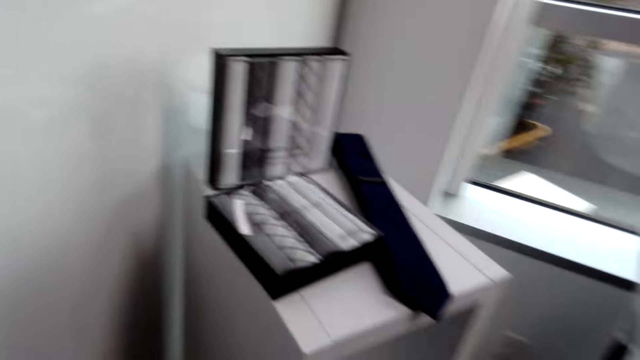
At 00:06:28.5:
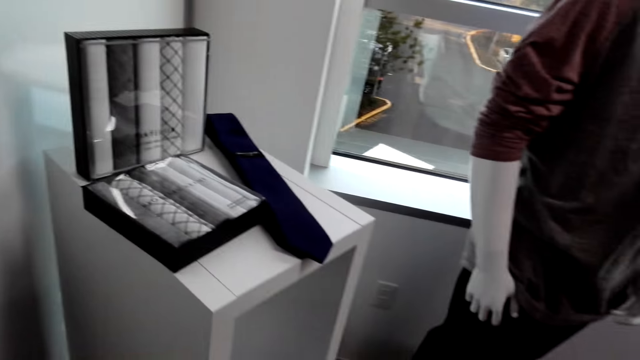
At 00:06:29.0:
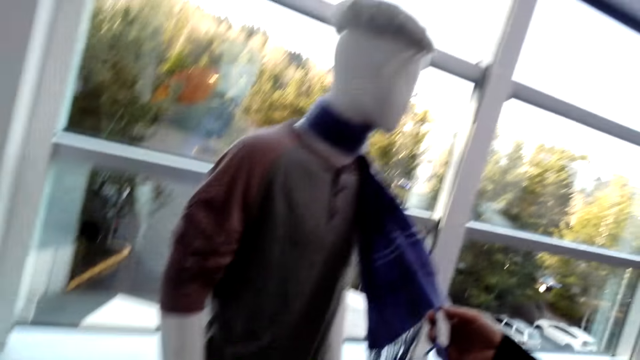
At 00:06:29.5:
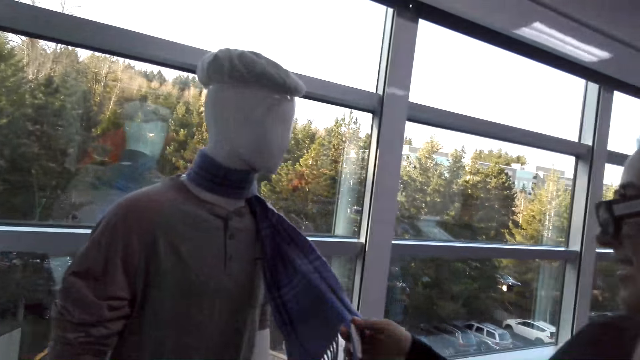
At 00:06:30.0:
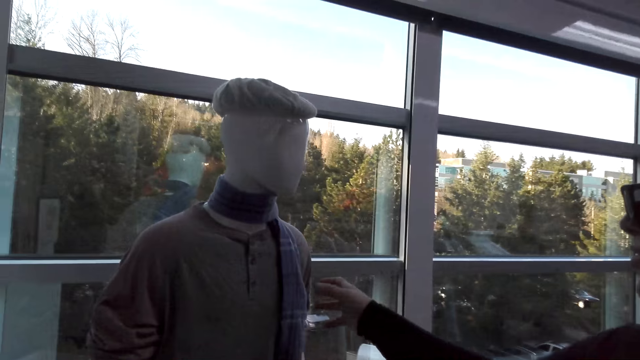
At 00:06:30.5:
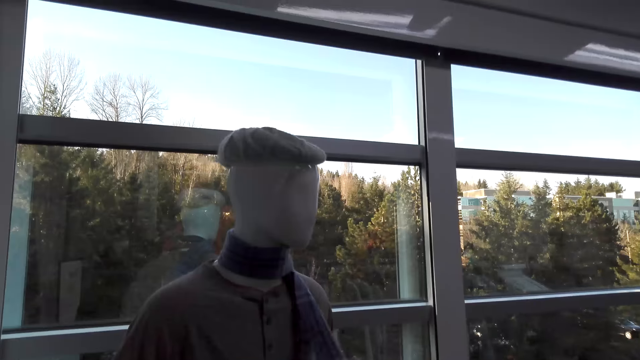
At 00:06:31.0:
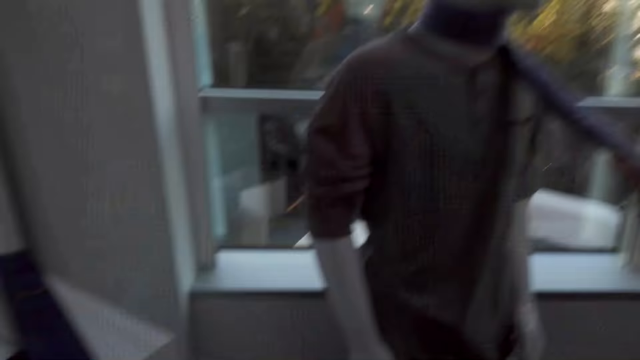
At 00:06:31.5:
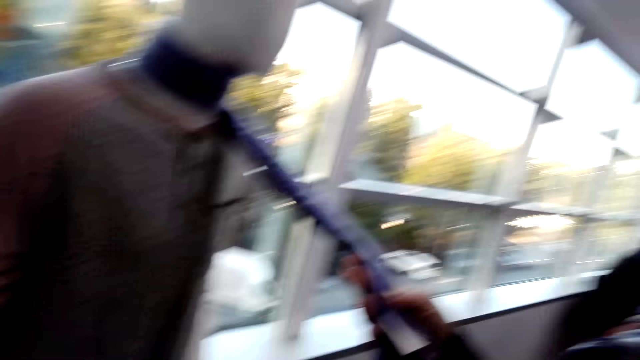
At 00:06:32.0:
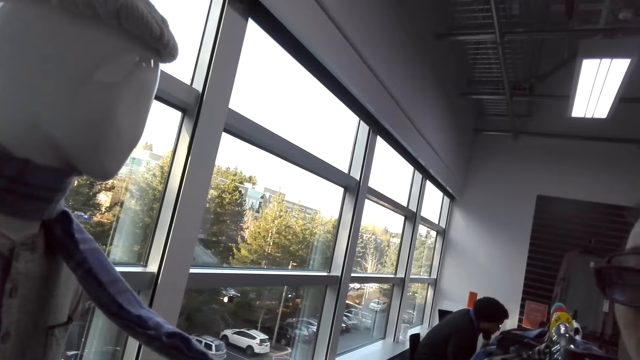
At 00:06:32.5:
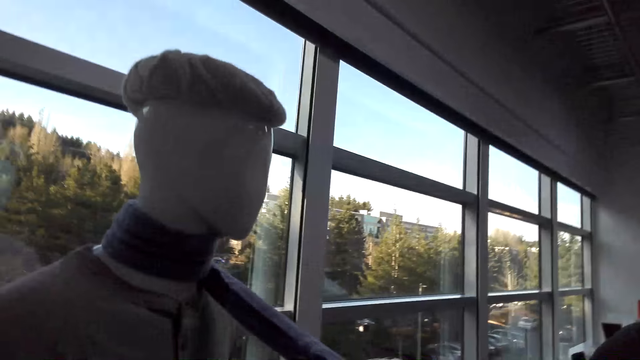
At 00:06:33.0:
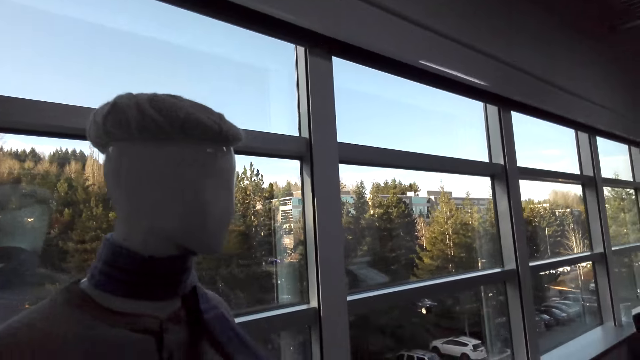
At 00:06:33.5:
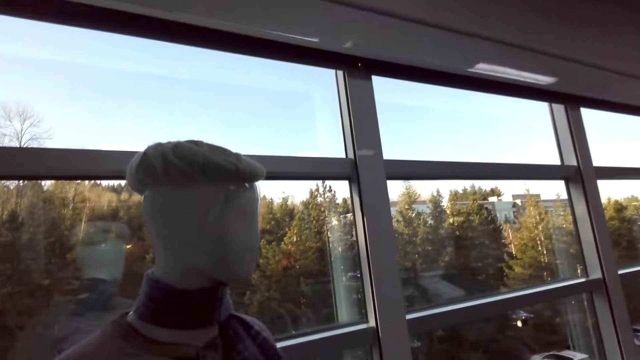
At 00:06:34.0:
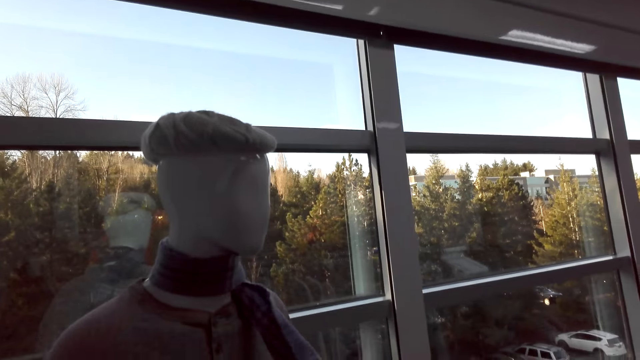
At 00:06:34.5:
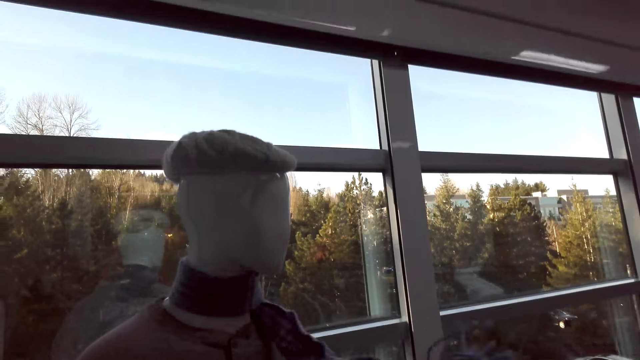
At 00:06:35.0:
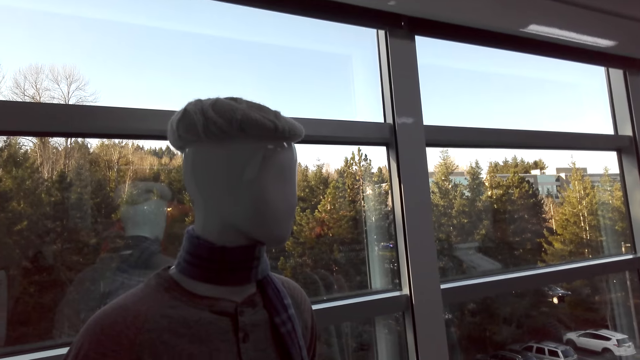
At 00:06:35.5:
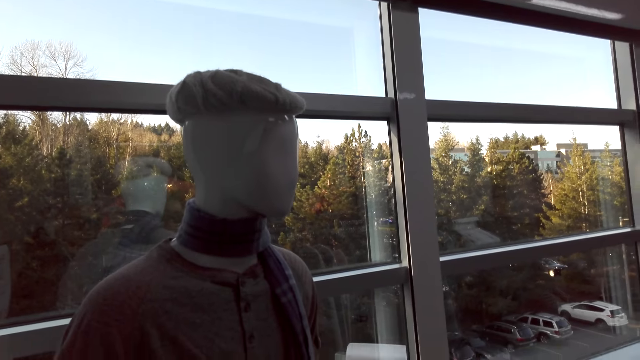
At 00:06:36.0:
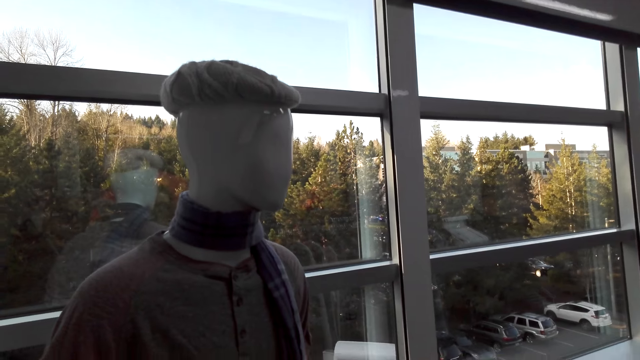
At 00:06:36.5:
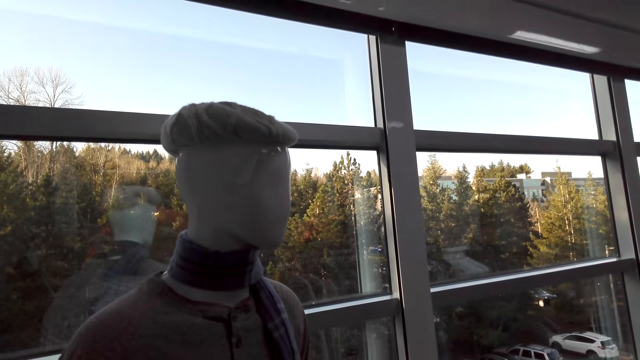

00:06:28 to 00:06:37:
The camera wearer turns around. A lady holds the scarf. The lady moves the scarf. The camera wearer looks at the scarf.

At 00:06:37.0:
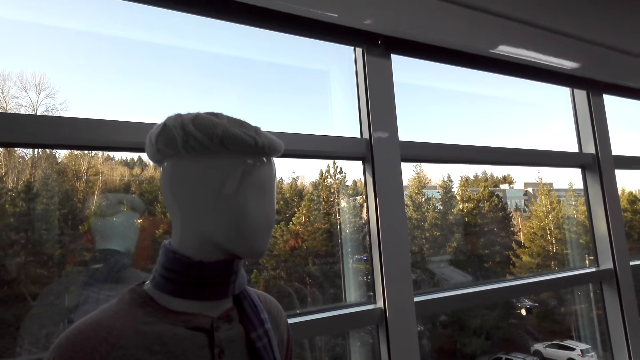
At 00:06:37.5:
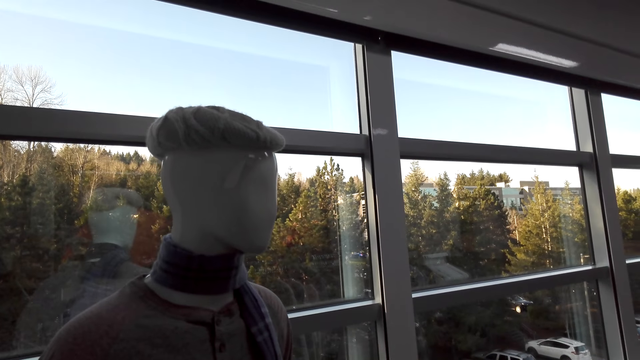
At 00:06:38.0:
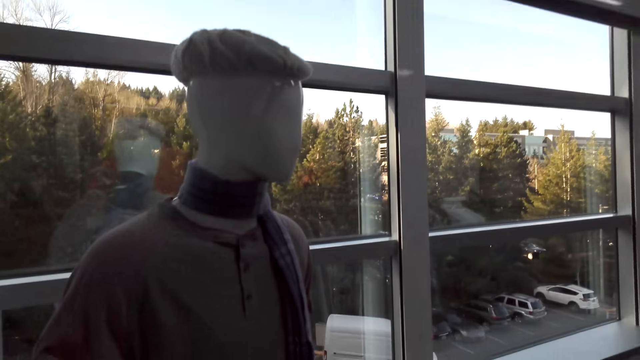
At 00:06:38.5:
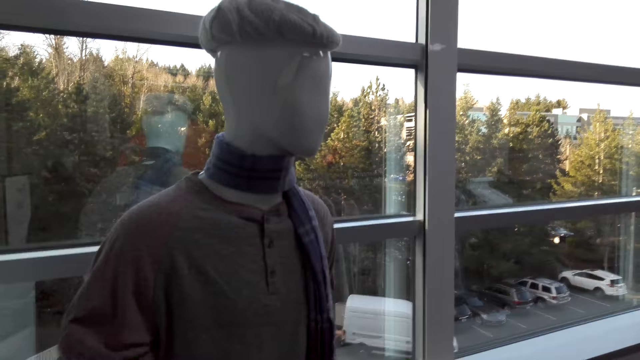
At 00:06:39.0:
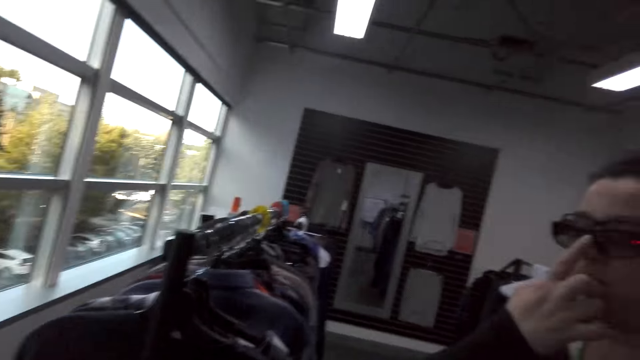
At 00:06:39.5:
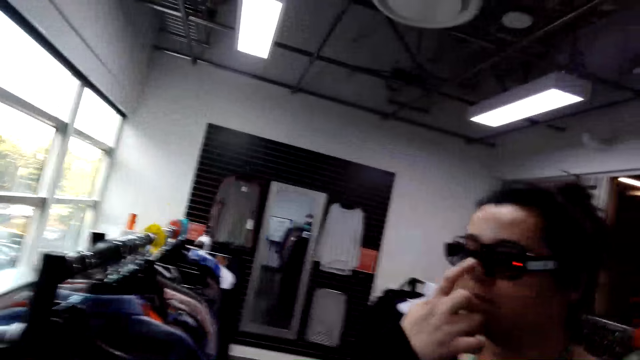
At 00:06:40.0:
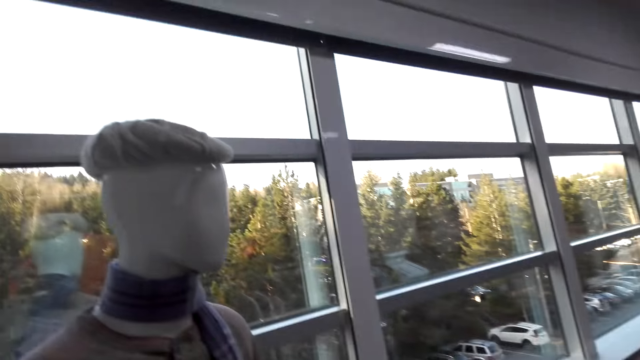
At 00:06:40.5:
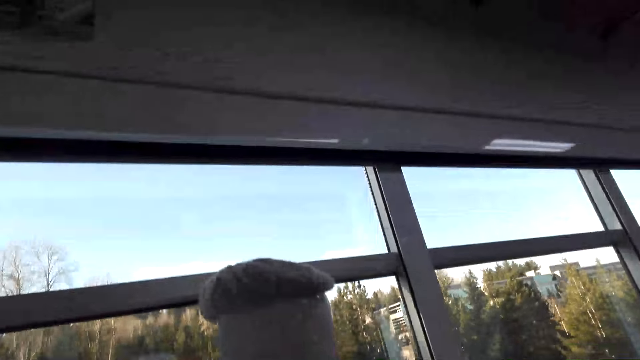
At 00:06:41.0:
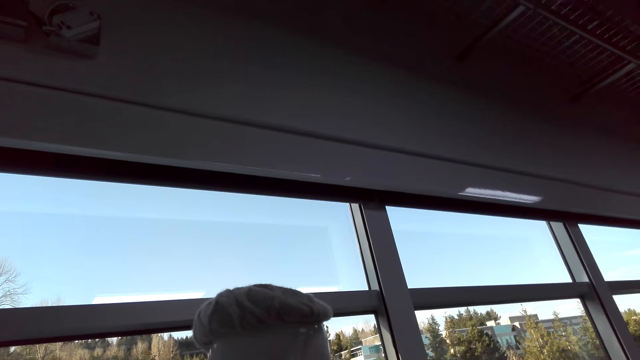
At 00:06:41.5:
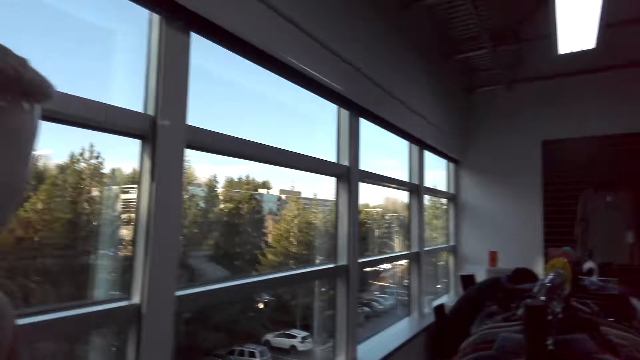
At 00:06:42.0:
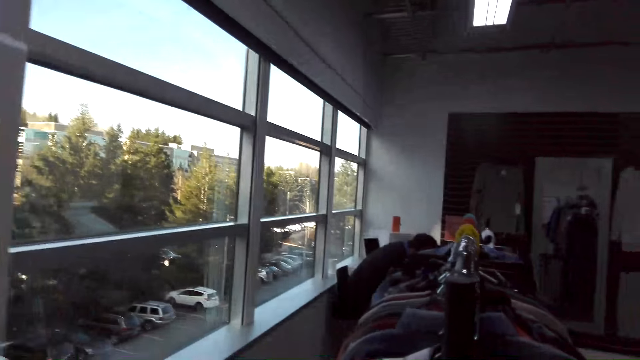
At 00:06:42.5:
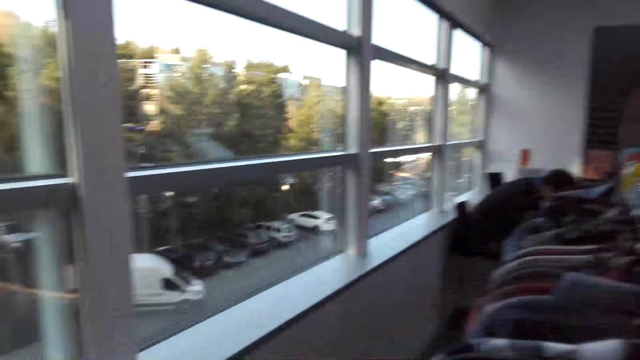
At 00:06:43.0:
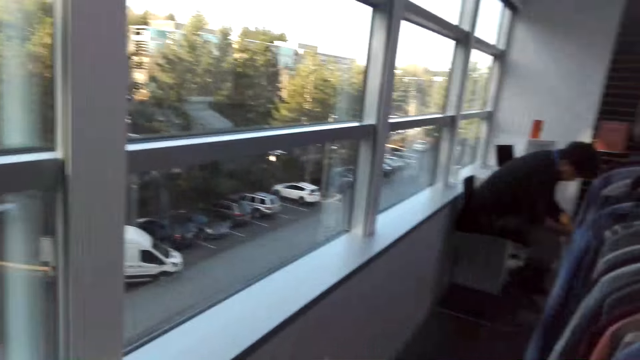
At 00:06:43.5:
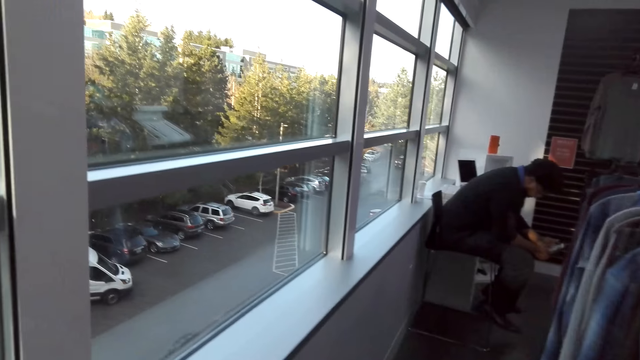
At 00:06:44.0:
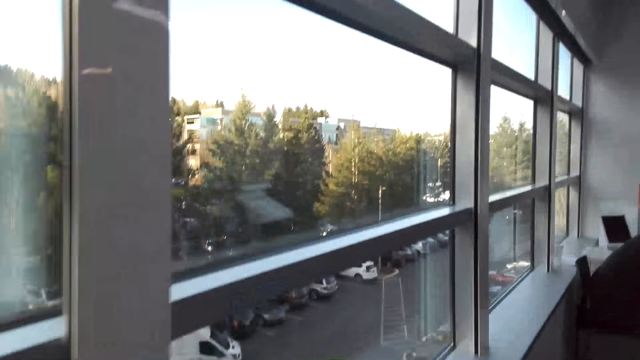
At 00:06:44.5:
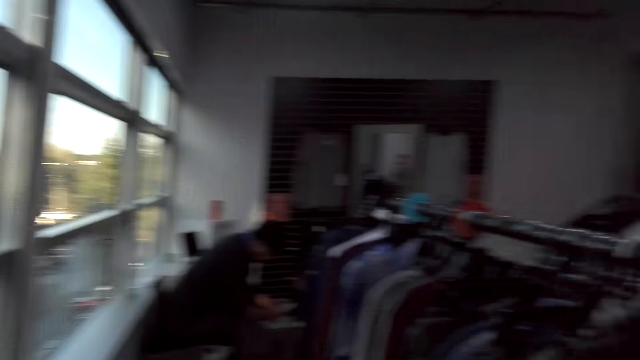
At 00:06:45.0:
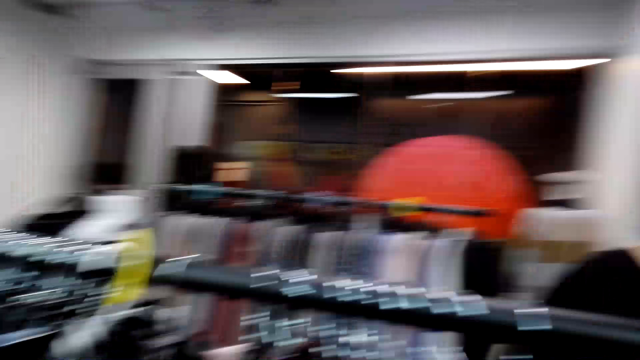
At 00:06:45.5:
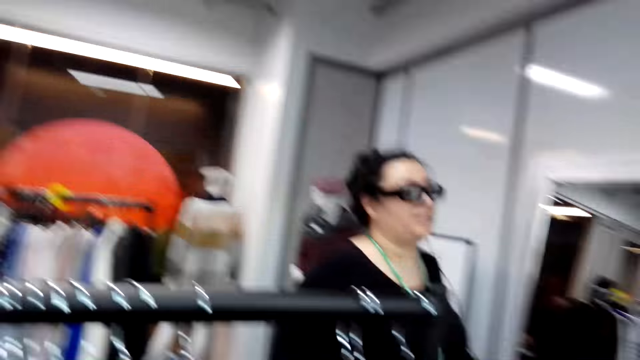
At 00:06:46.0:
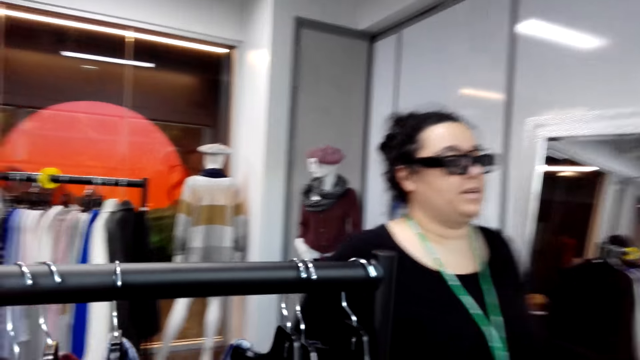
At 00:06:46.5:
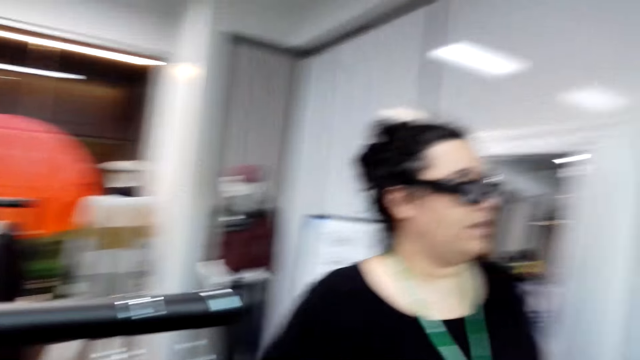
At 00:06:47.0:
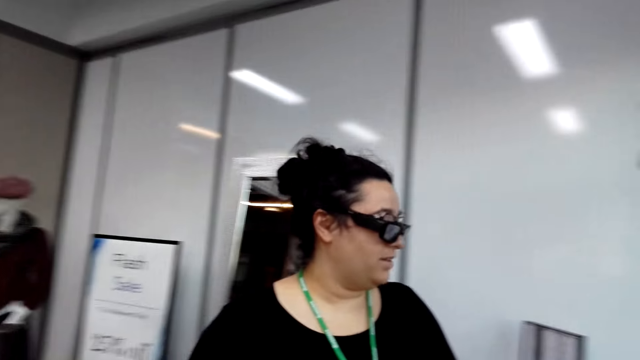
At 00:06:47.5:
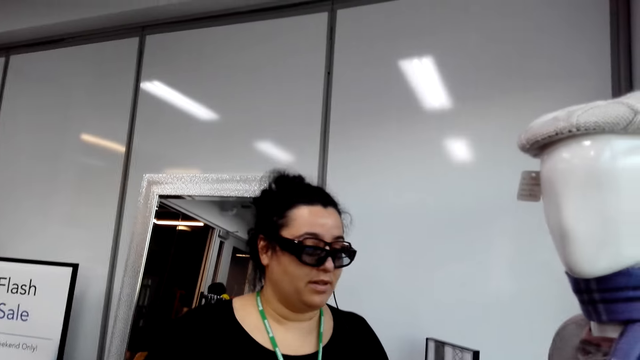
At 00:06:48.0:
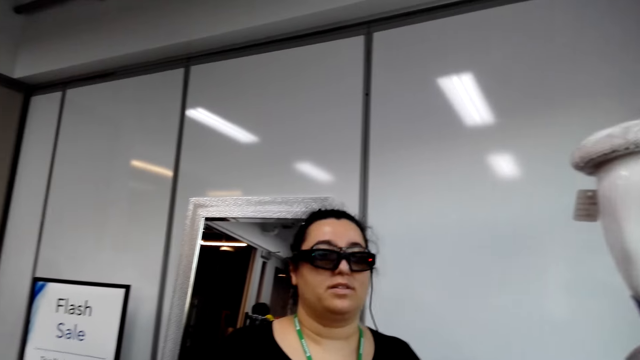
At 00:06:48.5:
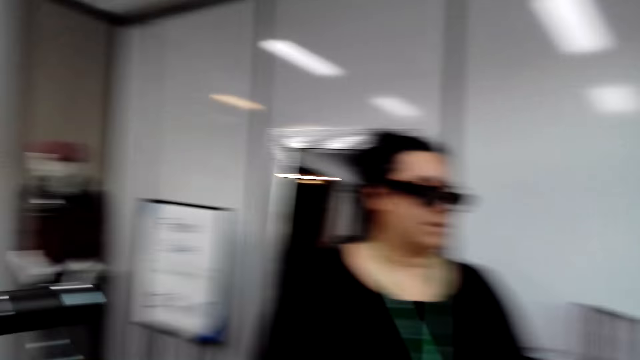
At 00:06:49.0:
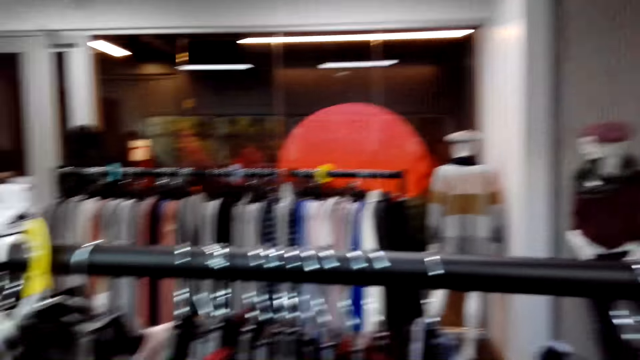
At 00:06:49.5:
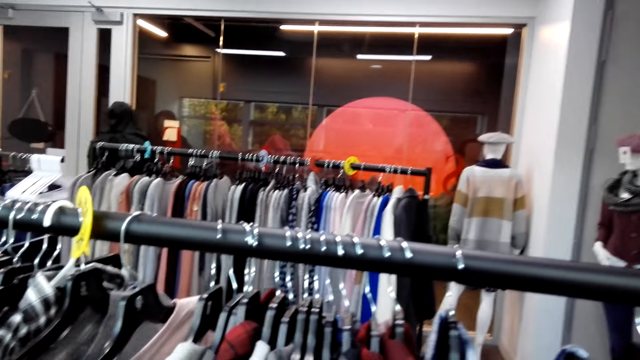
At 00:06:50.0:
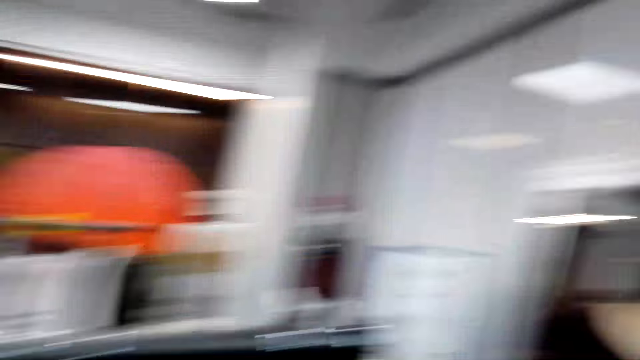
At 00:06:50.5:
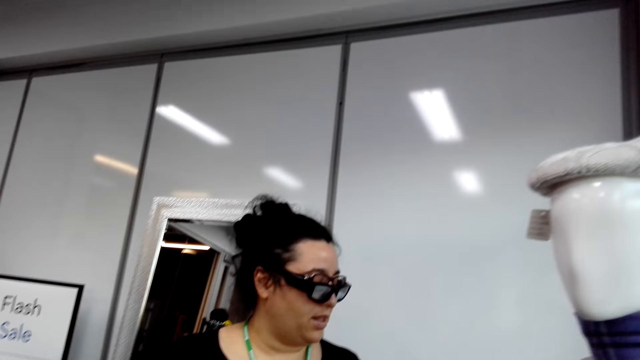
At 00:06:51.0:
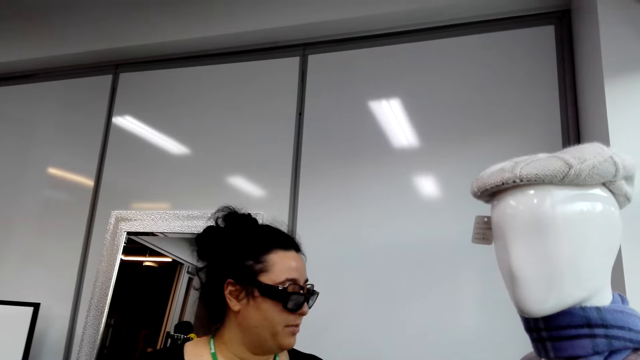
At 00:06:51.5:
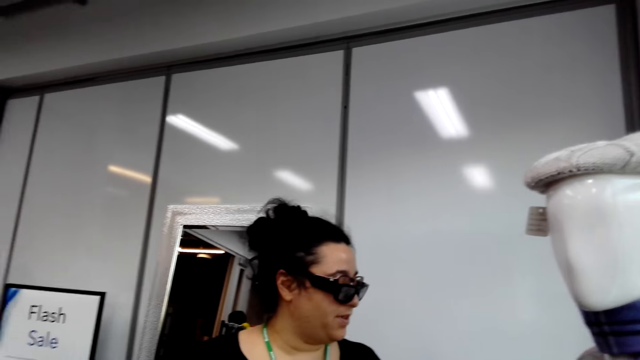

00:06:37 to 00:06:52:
A lady touches the sunglasses. The lady moves the glasses. The camera wearer looks around the room. The lady walks on the floor in the store.
